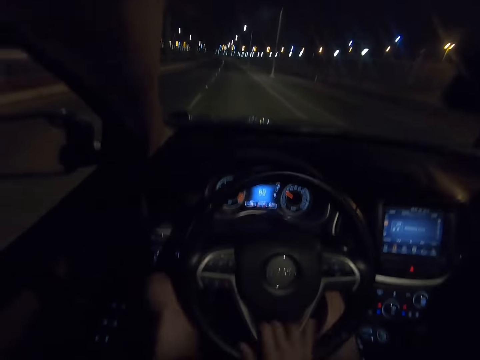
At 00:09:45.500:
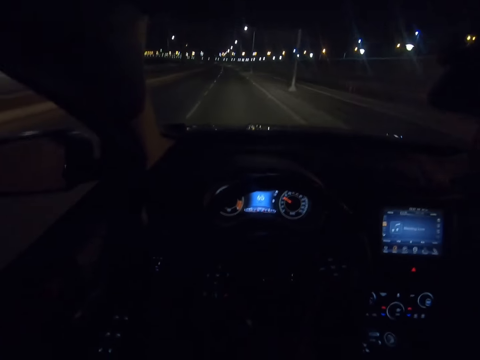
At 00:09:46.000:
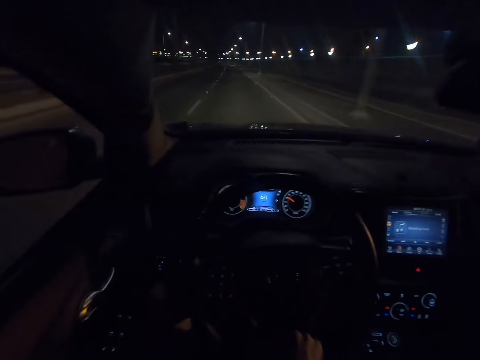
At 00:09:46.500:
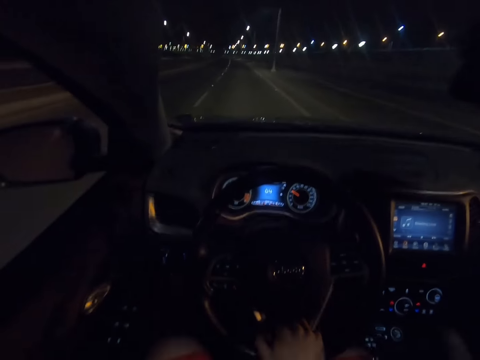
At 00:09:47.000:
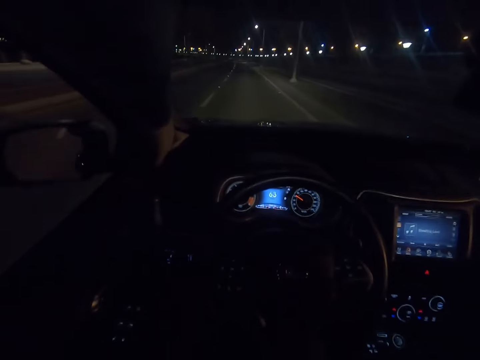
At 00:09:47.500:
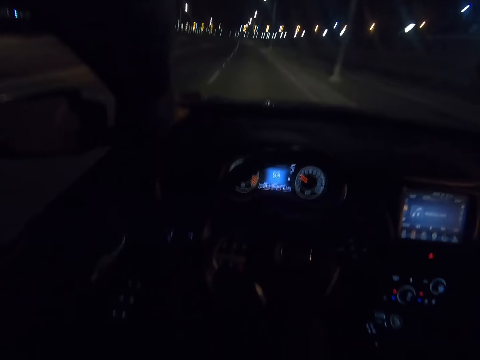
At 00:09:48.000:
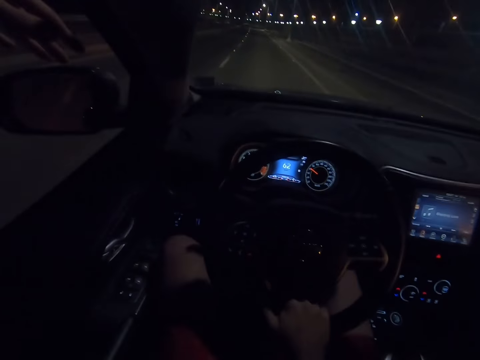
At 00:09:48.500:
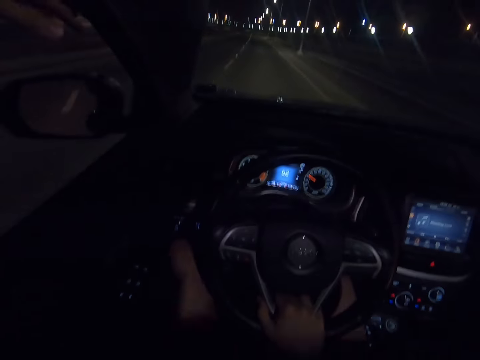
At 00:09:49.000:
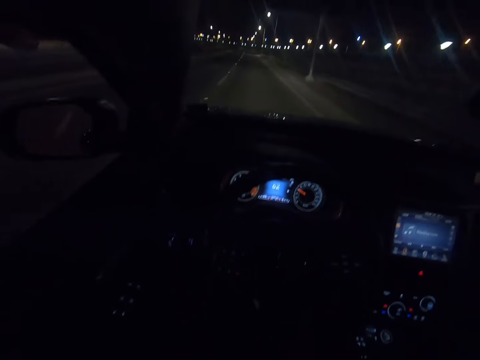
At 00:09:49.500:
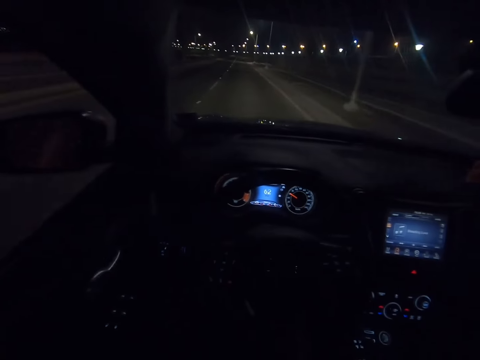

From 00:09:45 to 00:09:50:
The camera wearer places the hand on the steering wheel. They drive with the hand at the lower side of the steering.

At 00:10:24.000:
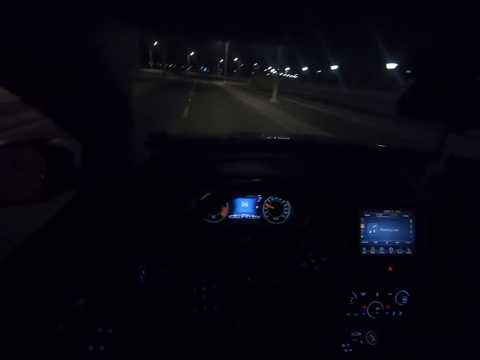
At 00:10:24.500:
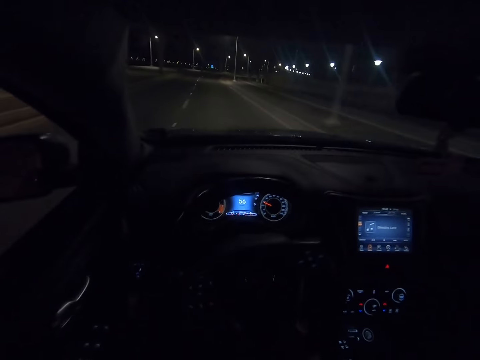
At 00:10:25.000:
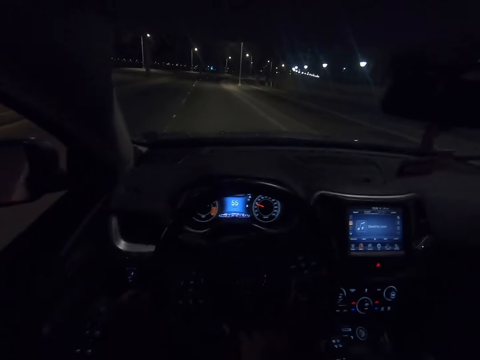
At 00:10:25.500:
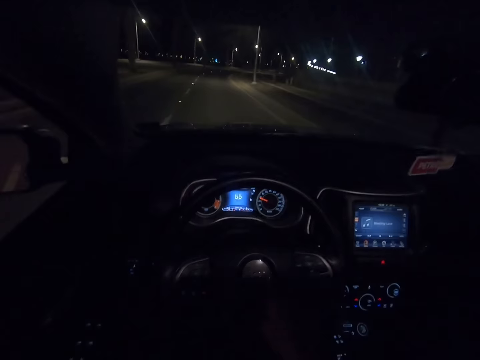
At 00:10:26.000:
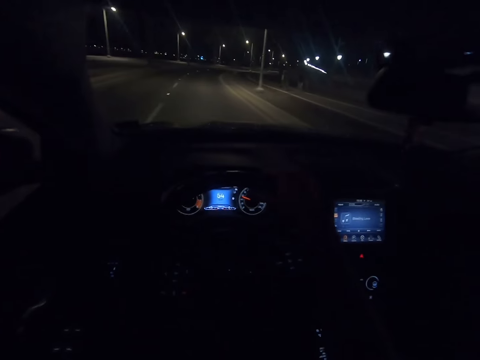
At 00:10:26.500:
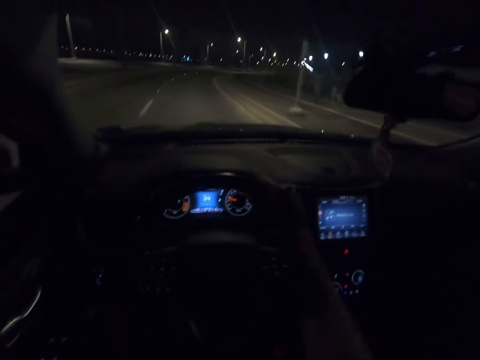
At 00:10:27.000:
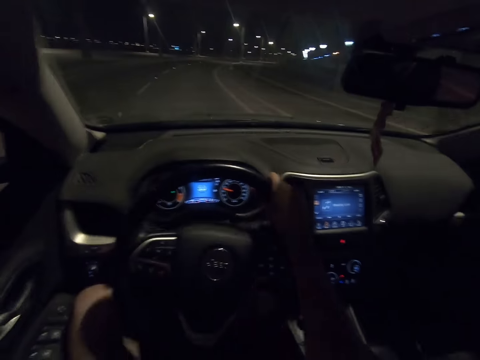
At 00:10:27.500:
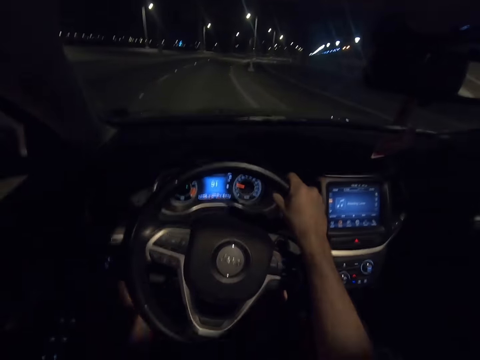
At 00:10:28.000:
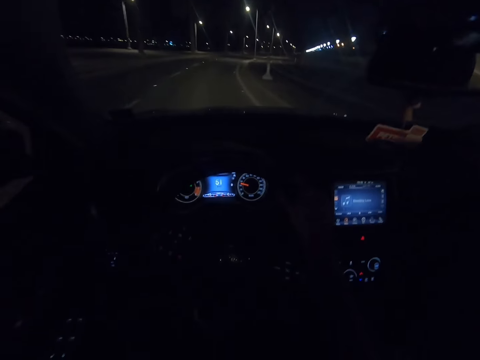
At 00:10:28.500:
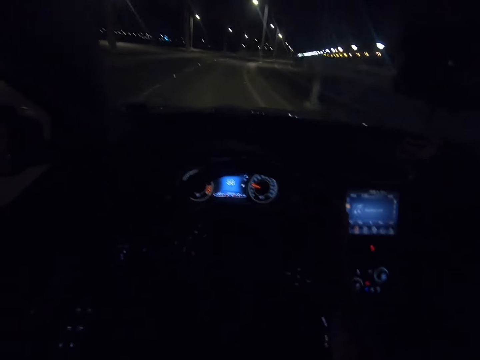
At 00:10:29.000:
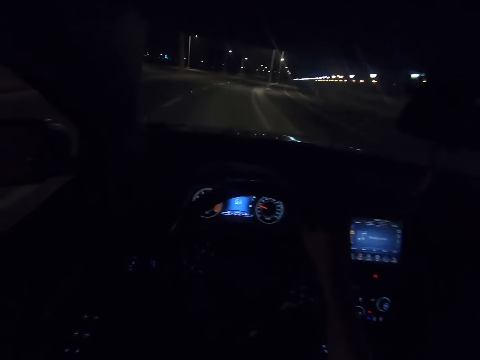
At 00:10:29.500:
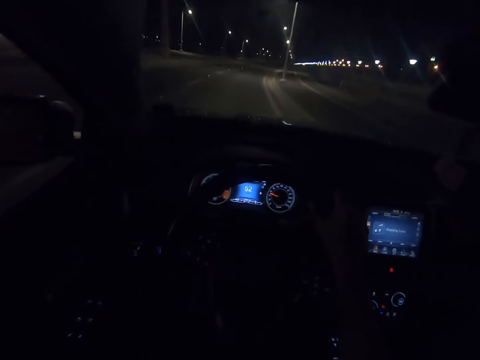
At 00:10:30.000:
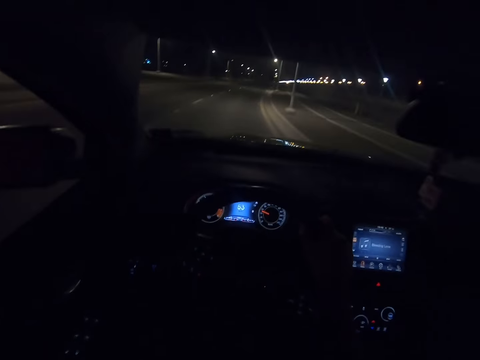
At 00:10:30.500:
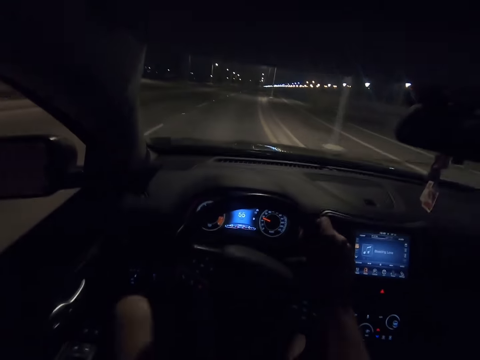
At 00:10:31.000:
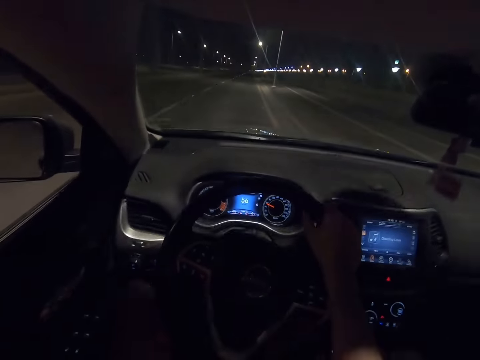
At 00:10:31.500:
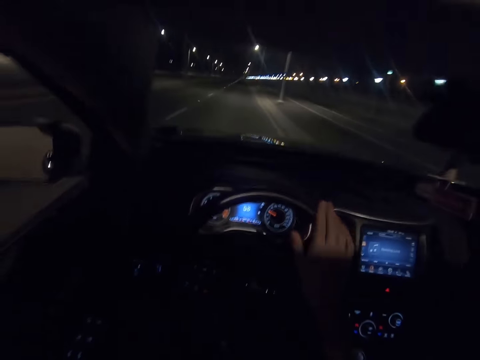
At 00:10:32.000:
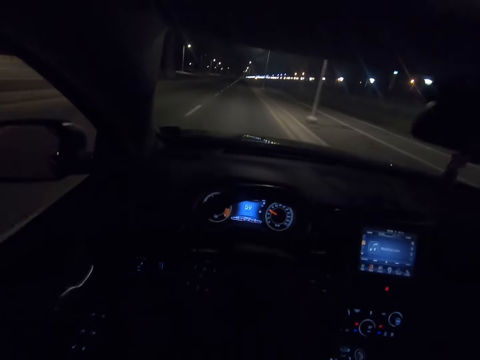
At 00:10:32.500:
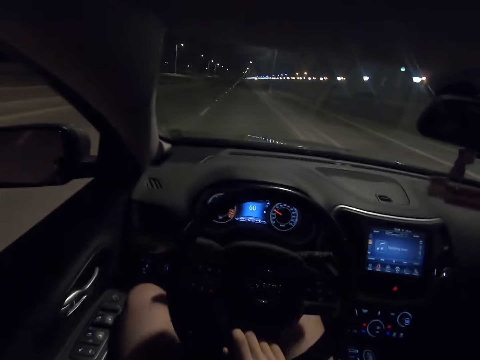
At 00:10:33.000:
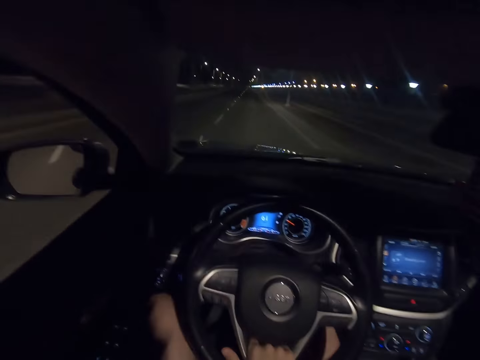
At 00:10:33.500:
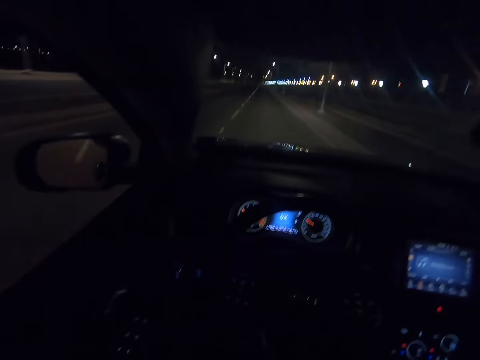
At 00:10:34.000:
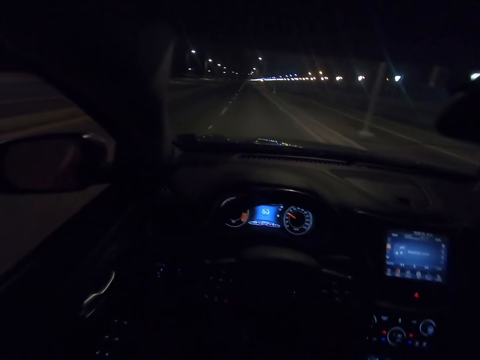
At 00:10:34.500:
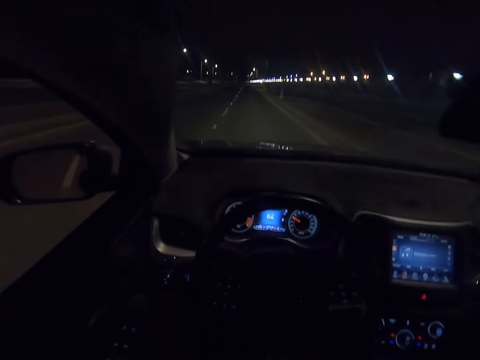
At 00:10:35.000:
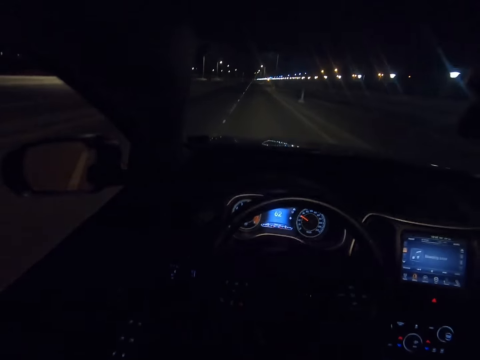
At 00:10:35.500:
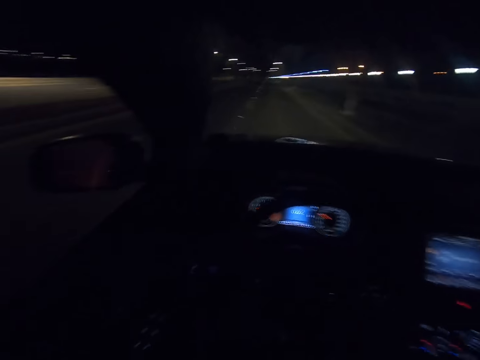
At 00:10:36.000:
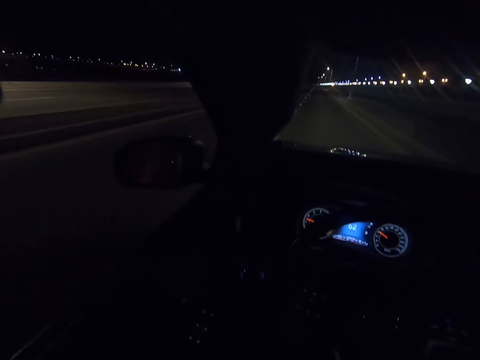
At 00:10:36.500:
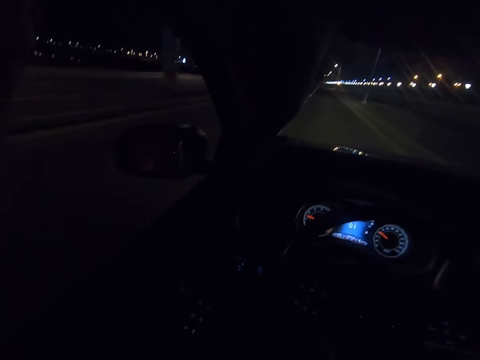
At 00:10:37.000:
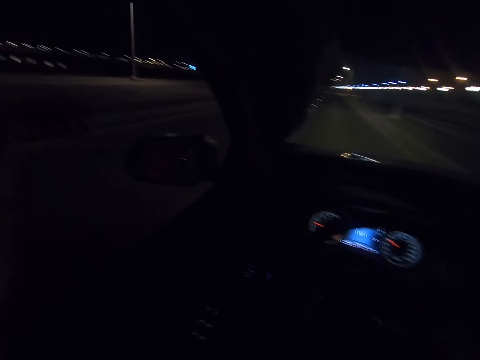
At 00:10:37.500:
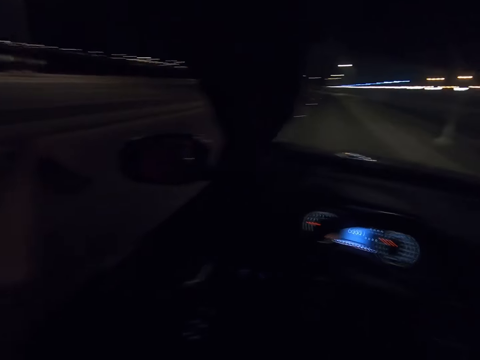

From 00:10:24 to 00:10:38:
The camera wearer drives with the hand at the right side of the steering. They place the hand on the steering wheel. They remove the hand from the steering wheel. They drive with the hand at the lower side of the steering. They place the hand on the steering wheel.

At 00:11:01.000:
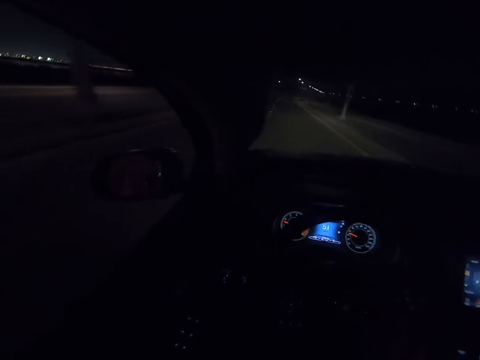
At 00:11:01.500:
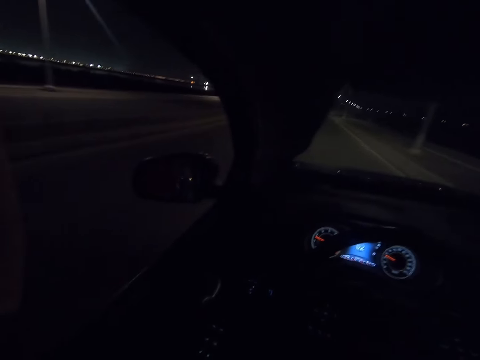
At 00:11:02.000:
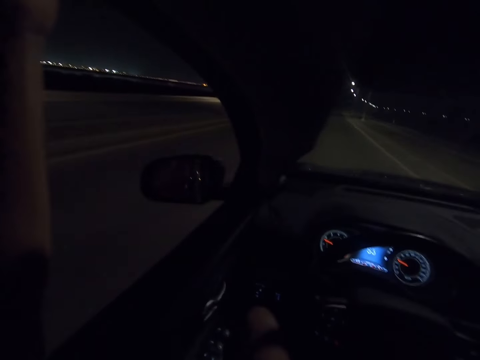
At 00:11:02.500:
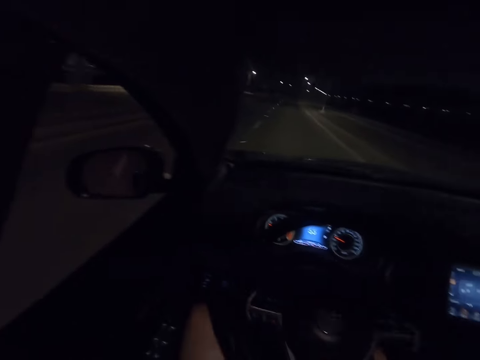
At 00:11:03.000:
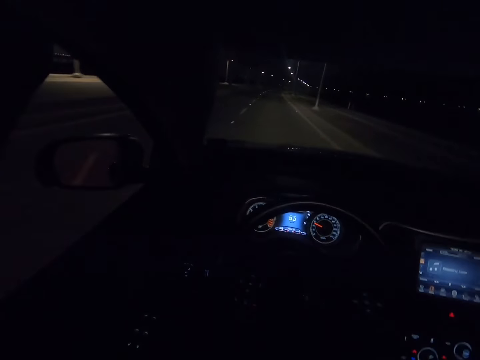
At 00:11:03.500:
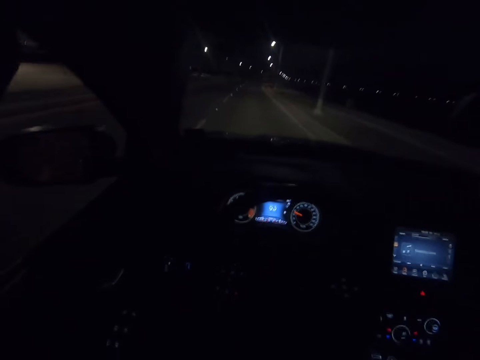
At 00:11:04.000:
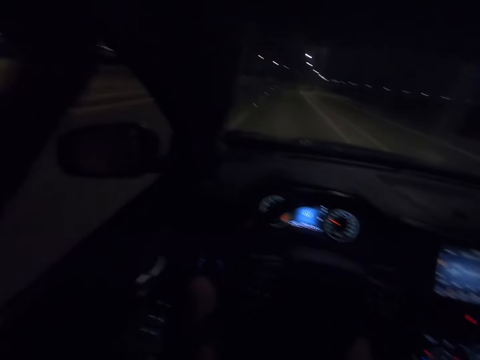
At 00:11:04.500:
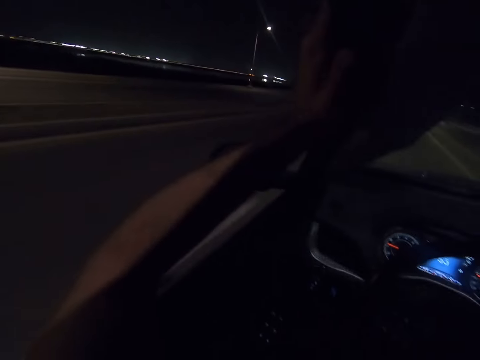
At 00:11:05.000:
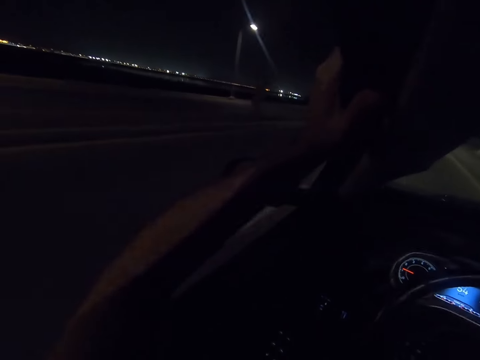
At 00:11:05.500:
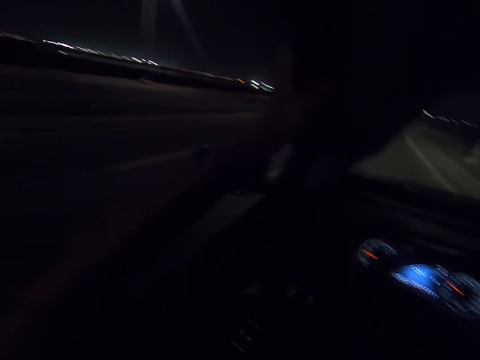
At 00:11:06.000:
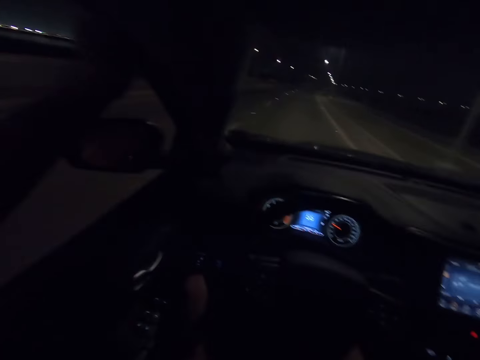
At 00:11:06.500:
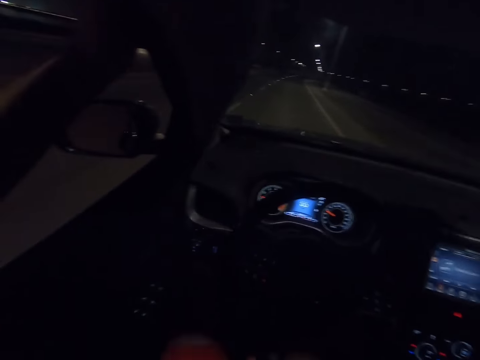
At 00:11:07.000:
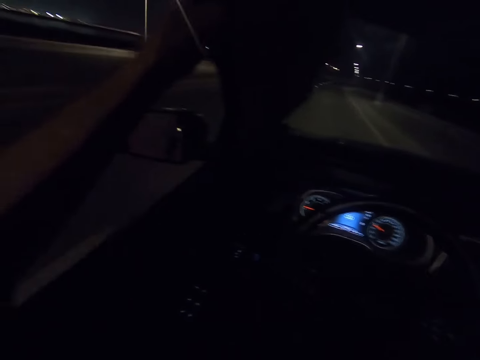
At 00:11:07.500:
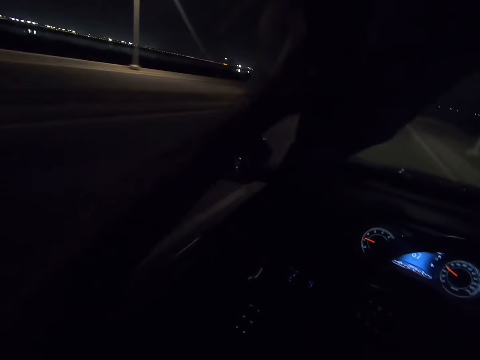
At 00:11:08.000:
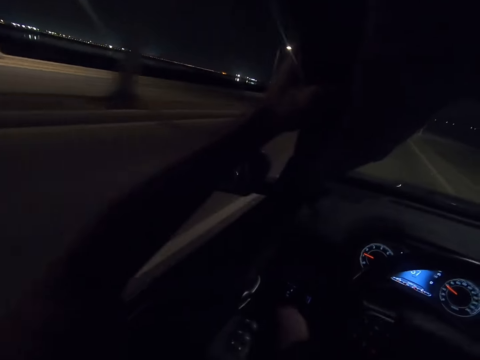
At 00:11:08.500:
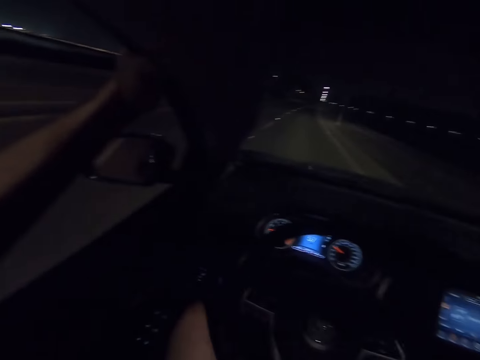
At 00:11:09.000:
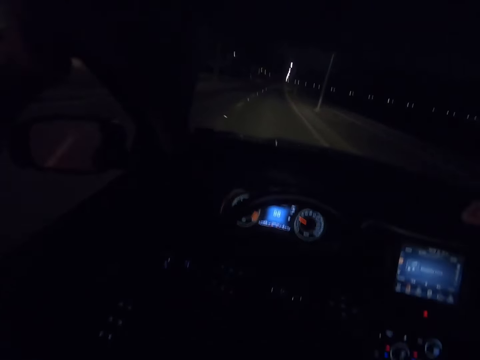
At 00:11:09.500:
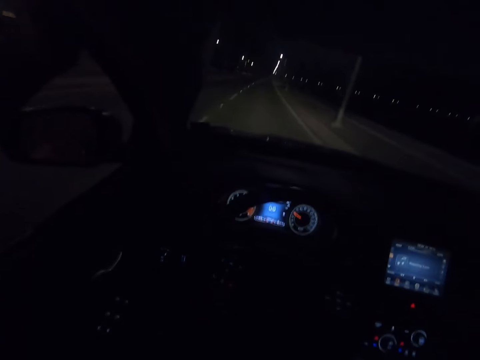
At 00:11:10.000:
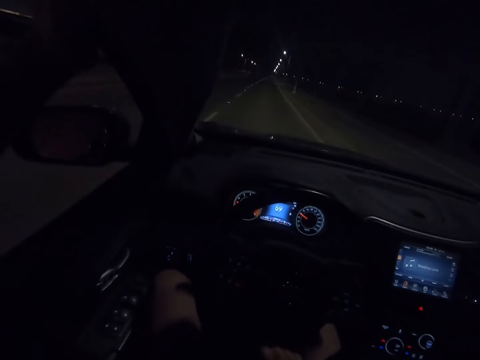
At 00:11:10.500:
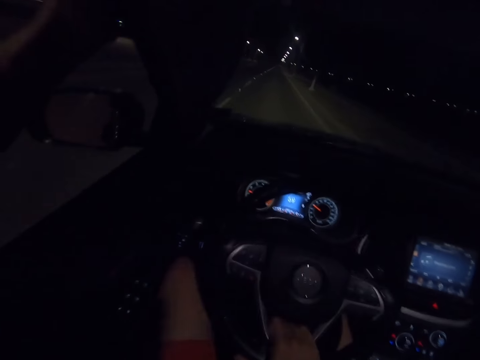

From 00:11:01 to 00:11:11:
The camera wearer places the hand on the car window.
